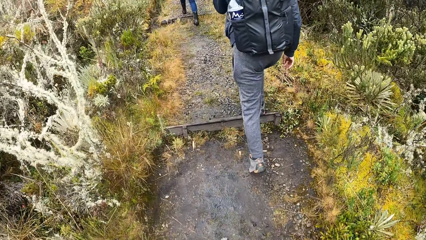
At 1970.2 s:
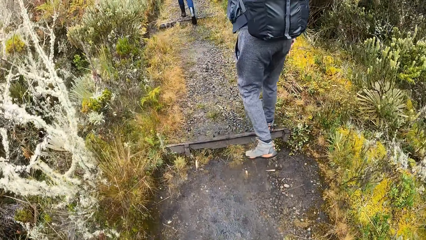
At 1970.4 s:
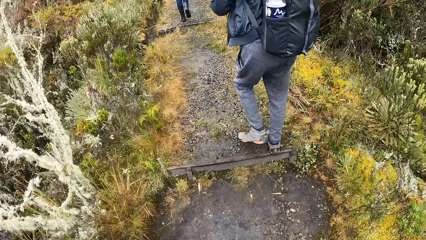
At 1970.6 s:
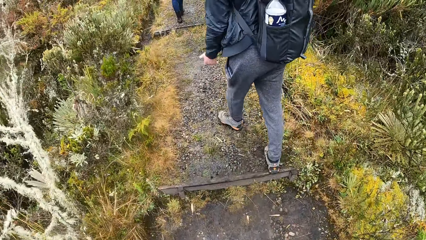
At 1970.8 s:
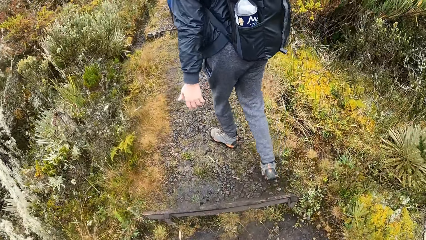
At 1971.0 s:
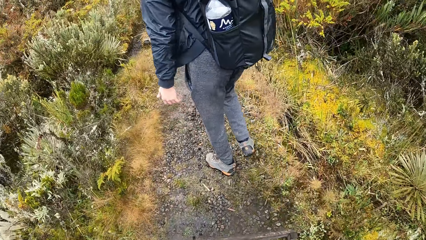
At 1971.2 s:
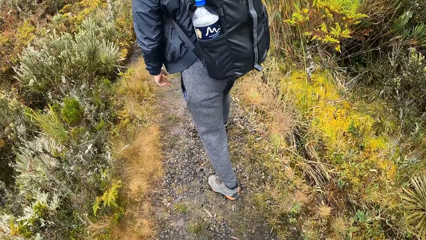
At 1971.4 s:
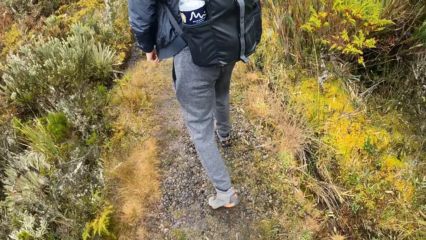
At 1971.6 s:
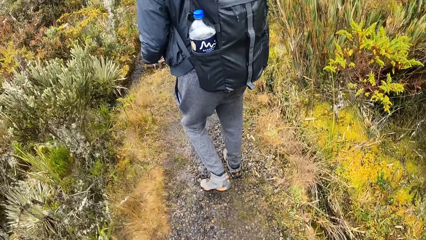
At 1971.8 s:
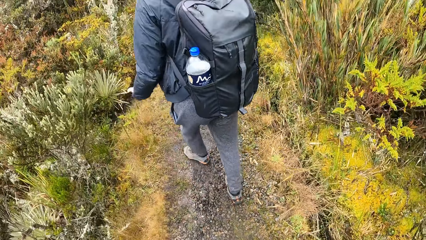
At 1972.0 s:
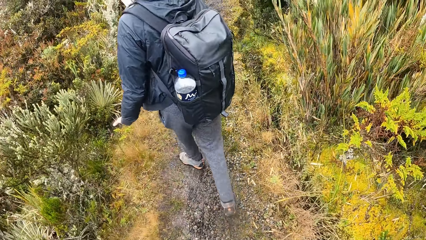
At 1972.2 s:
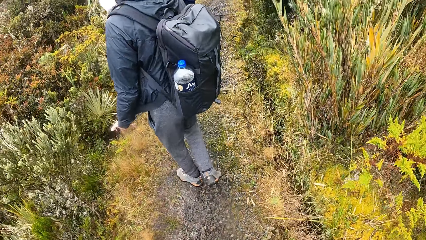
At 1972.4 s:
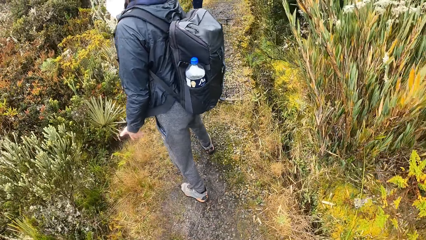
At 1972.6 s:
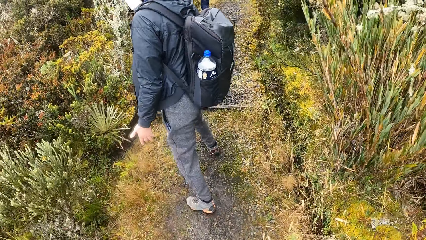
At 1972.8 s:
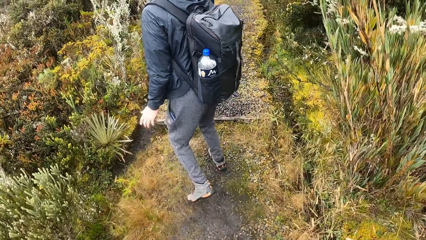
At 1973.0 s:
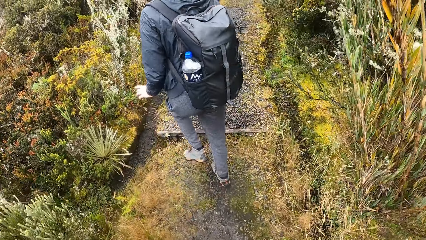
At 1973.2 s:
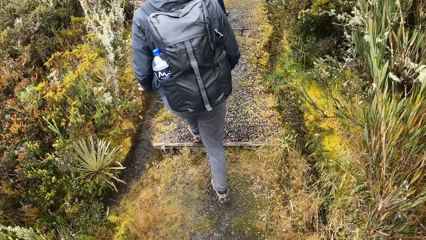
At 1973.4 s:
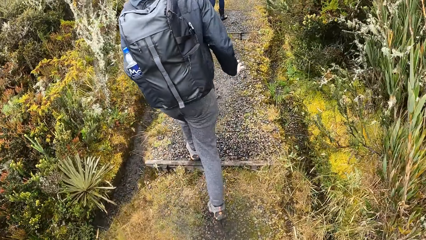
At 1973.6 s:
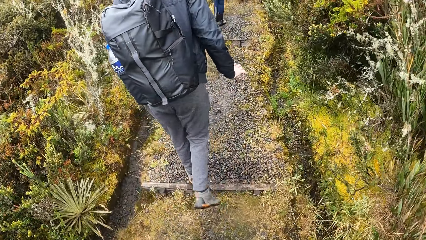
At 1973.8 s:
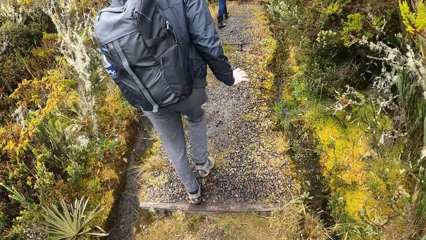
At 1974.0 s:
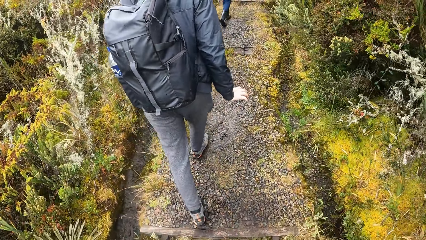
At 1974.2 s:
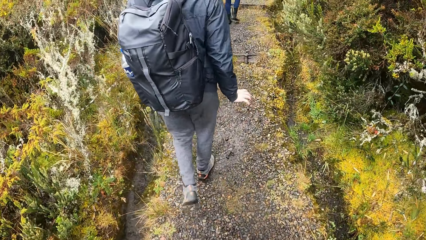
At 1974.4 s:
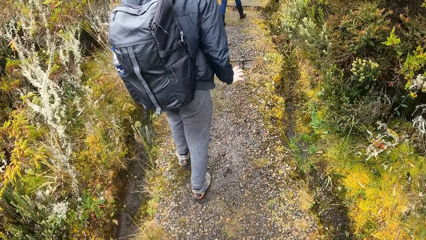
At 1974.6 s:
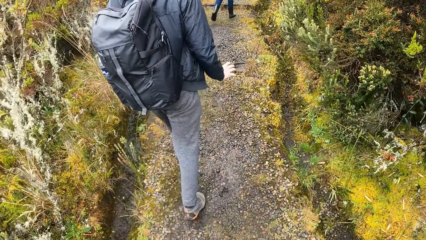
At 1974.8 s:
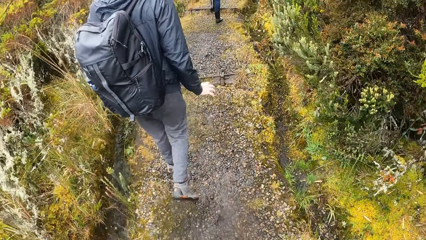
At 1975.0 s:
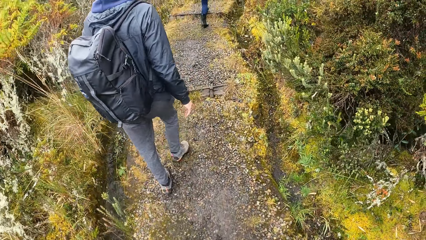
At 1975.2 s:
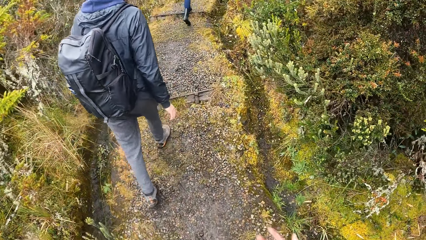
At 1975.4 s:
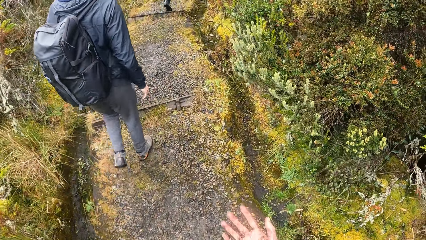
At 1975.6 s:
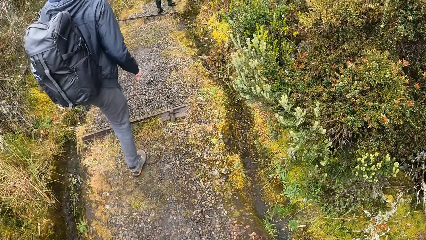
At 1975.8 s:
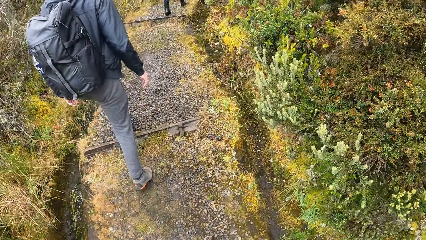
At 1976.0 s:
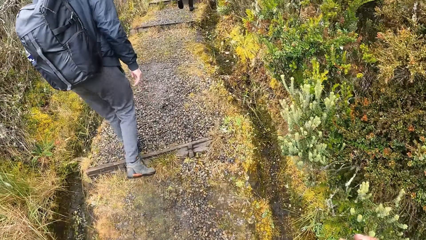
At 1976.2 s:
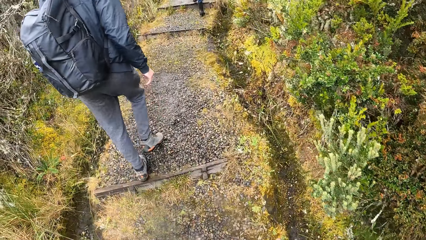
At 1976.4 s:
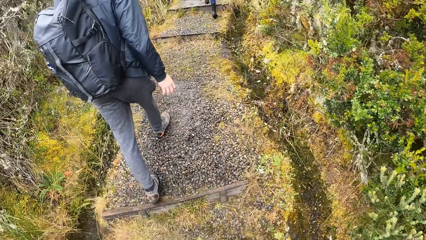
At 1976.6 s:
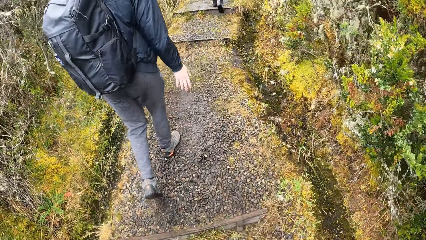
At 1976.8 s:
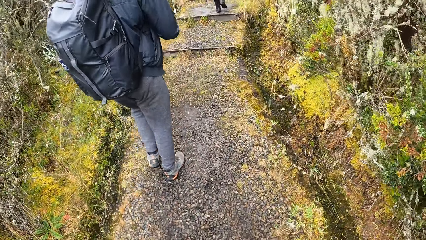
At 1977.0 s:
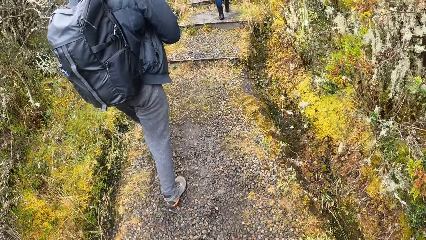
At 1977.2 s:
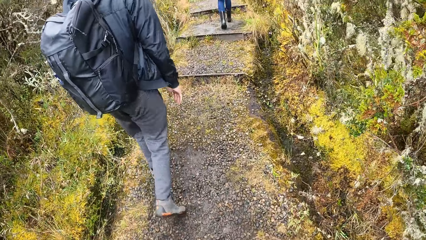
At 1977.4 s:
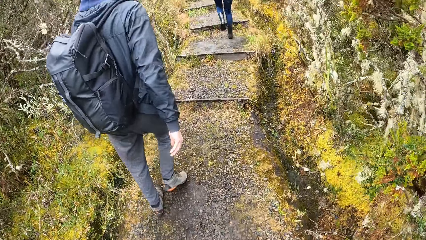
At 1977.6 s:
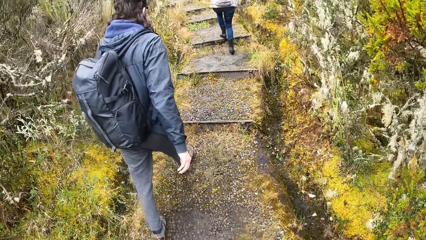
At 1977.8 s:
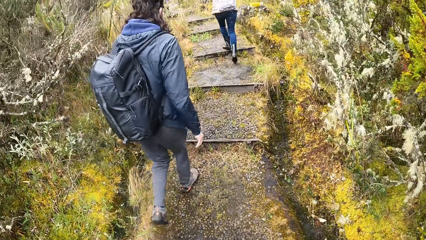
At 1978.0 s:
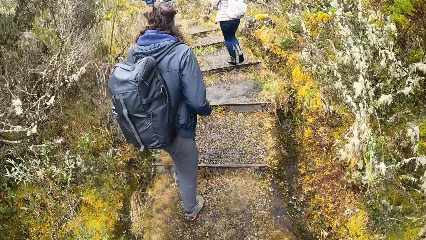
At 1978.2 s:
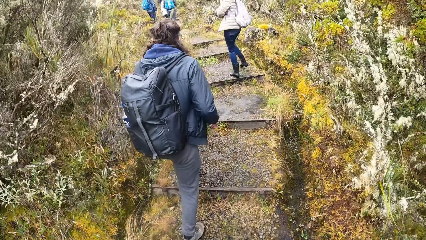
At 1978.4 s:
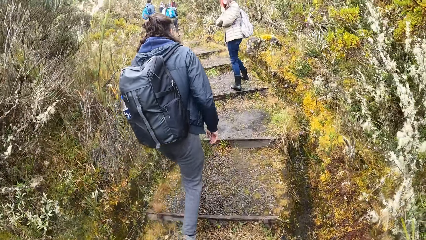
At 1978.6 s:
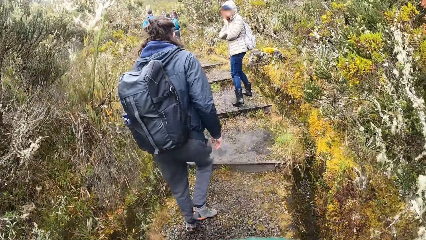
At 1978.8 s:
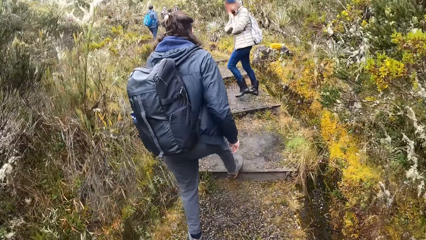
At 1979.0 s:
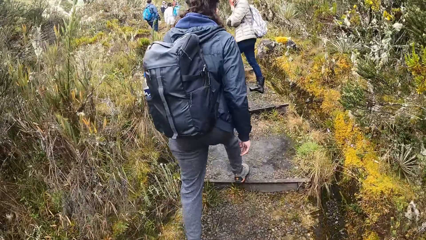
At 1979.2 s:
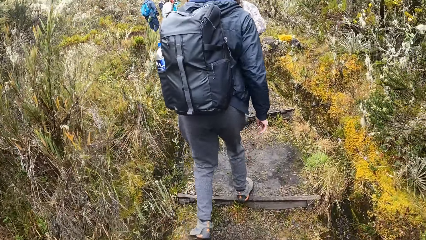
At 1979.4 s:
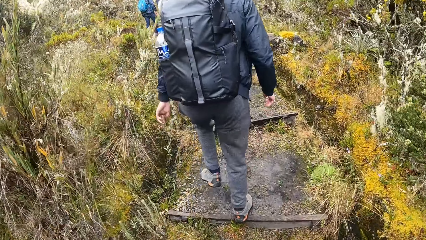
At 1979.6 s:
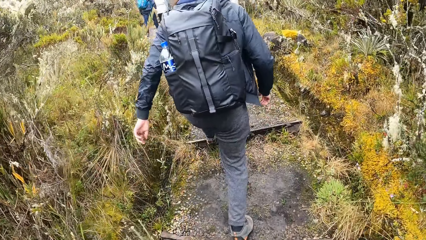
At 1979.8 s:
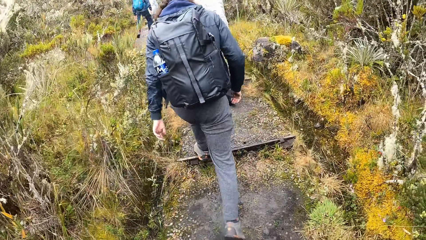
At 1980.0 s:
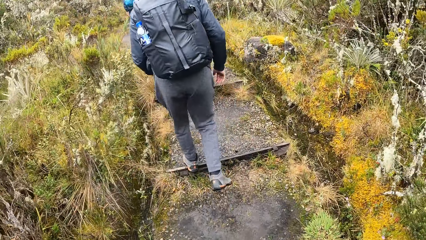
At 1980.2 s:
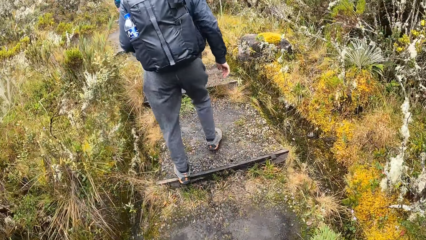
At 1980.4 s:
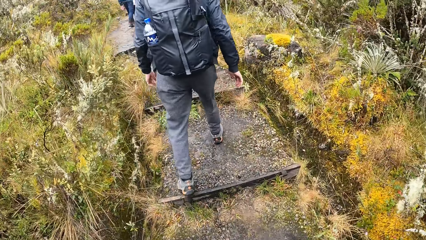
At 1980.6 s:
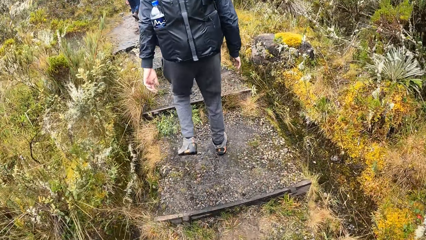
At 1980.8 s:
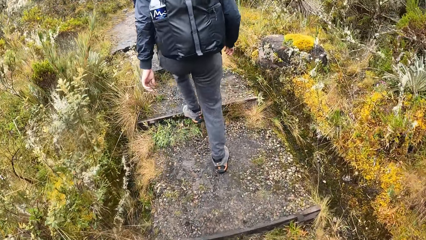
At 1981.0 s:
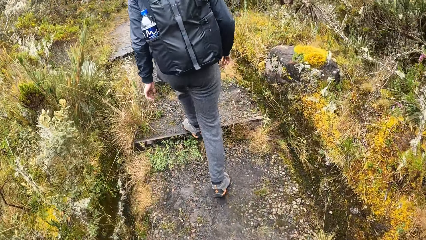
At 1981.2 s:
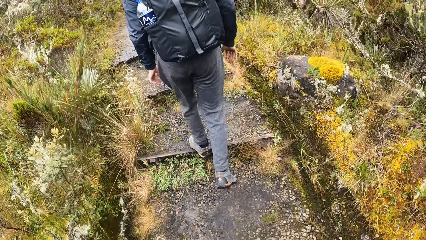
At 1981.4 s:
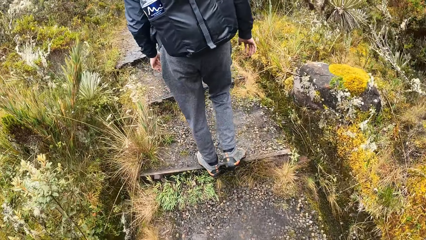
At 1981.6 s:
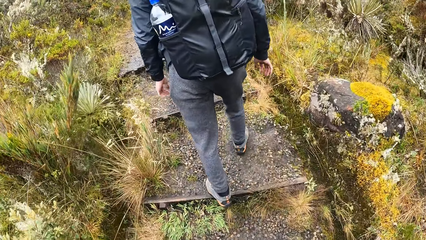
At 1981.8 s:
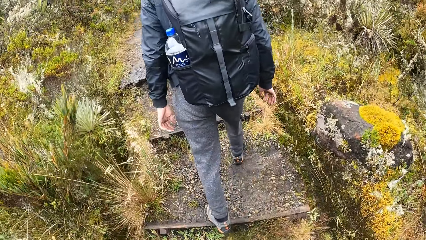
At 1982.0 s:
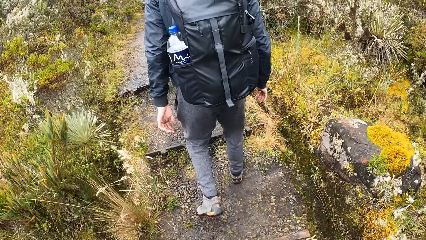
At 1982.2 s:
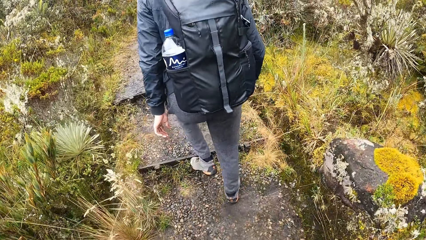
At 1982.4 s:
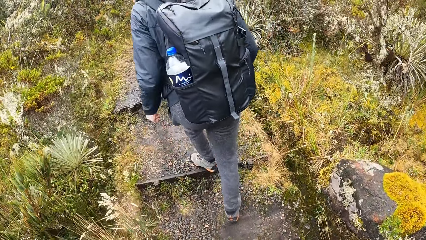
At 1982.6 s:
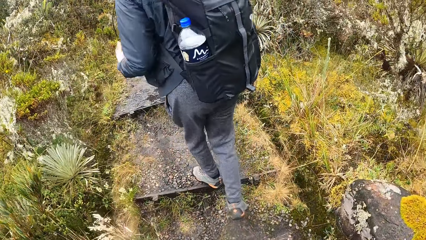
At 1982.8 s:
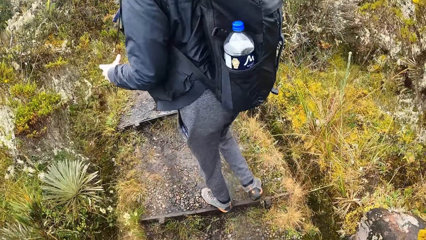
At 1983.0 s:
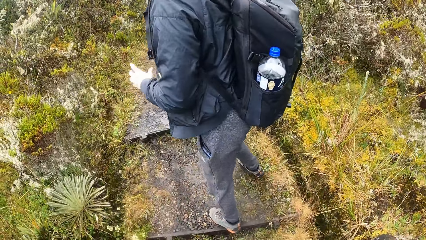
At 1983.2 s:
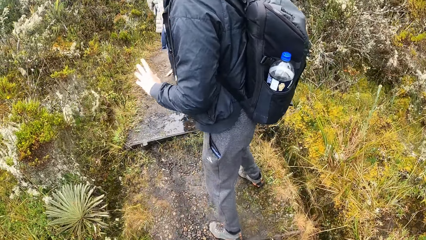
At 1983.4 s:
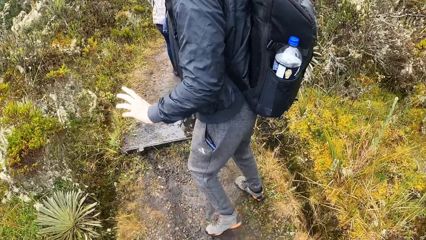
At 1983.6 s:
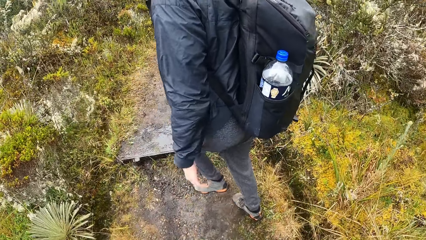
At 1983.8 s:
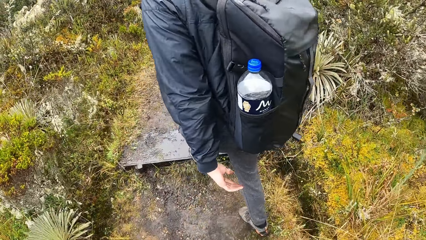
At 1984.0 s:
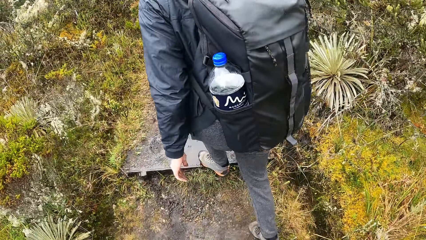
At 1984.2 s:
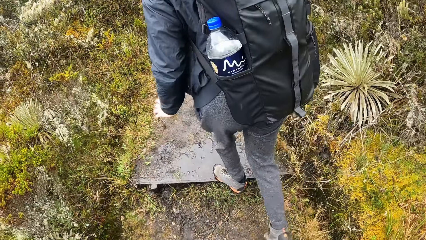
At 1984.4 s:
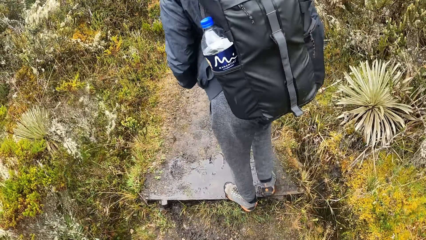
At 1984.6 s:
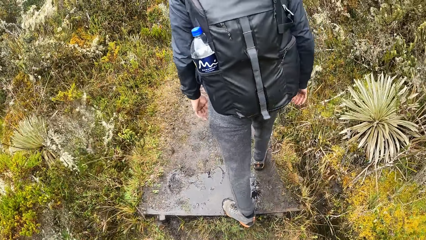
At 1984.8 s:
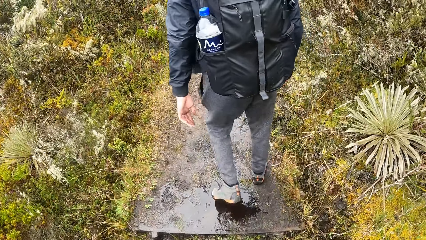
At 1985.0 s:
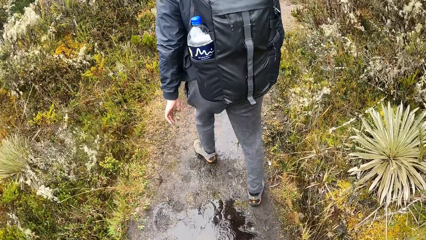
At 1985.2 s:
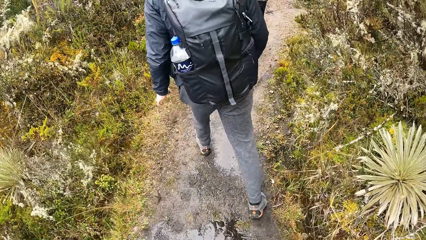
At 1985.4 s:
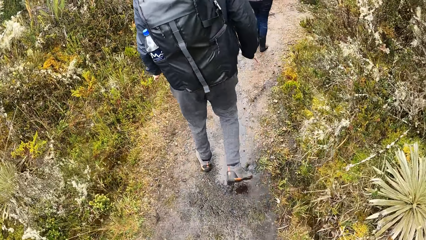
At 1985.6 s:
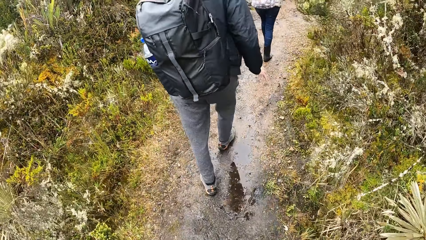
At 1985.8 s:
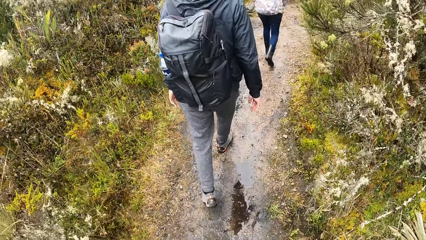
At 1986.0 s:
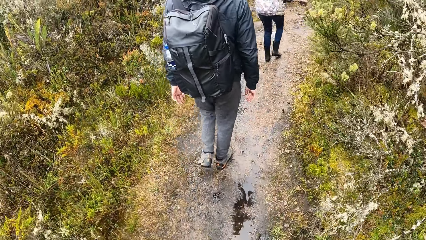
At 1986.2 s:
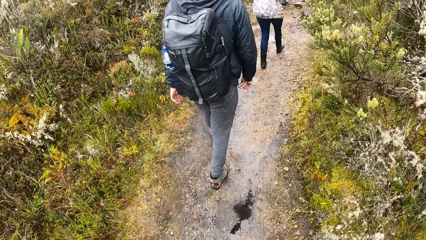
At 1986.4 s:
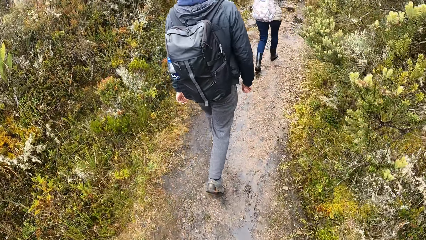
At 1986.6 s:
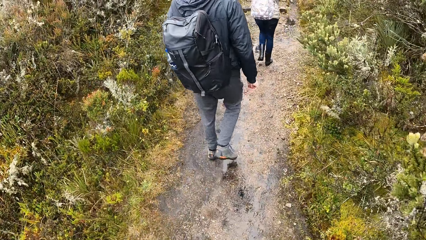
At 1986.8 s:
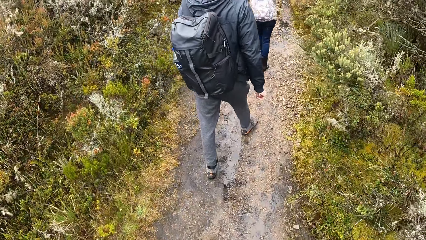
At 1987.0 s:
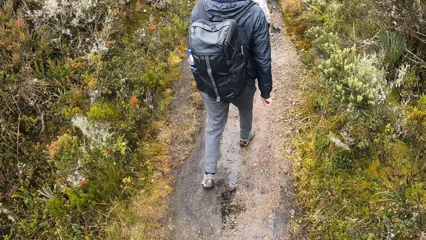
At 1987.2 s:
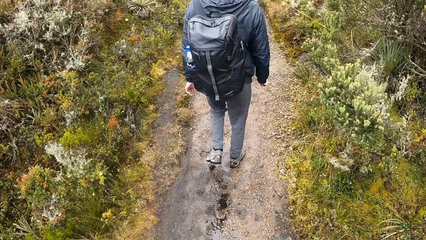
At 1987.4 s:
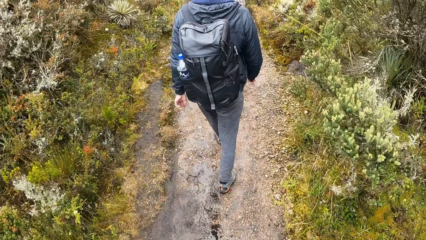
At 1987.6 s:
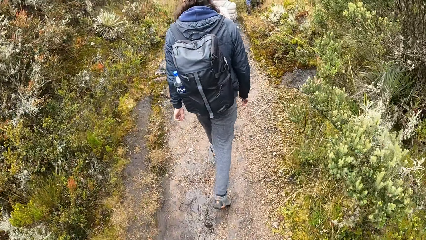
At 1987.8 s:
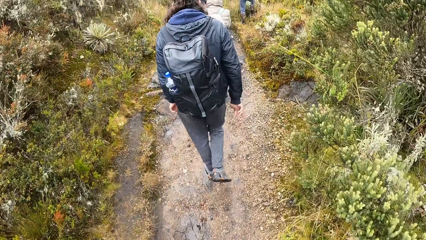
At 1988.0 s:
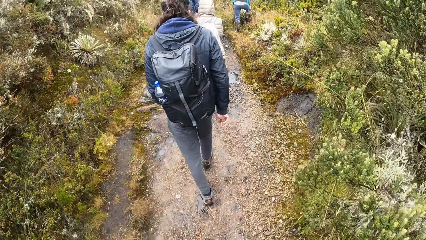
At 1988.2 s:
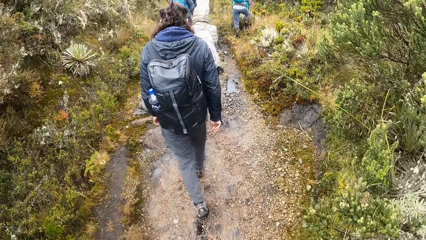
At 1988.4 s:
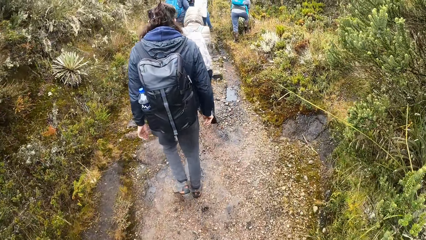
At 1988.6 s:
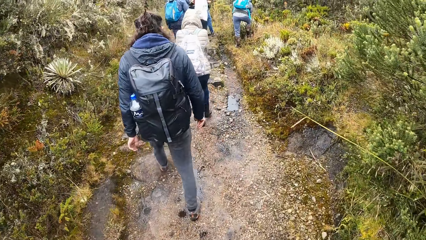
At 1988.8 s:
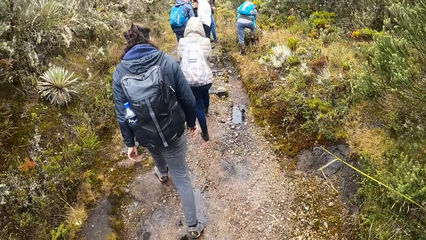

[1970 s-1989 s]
The camera wearer walks on the pavement. A woman moves the hand and walks on the path. The woman interacts with the camera wearer. The woman moves the hand and walks on the path.
